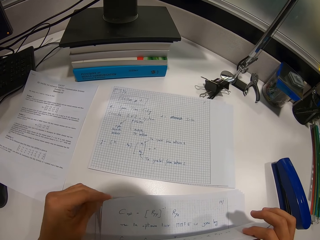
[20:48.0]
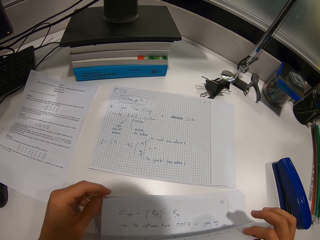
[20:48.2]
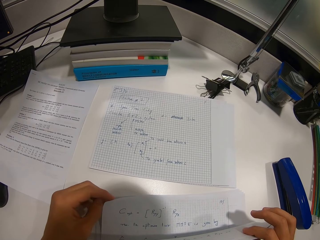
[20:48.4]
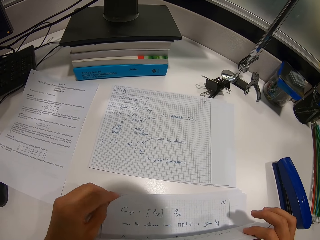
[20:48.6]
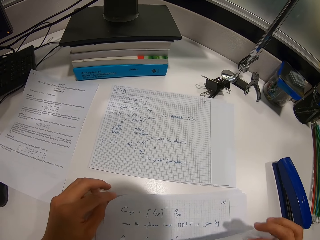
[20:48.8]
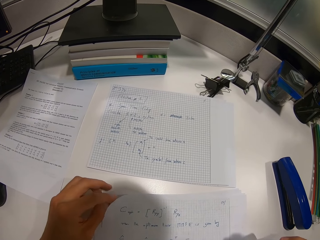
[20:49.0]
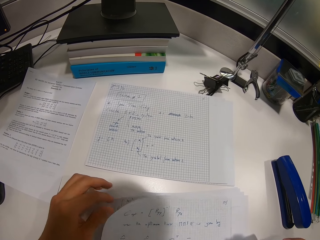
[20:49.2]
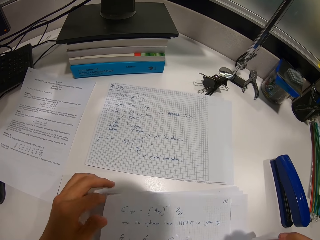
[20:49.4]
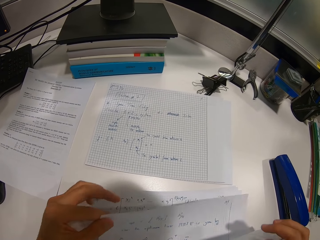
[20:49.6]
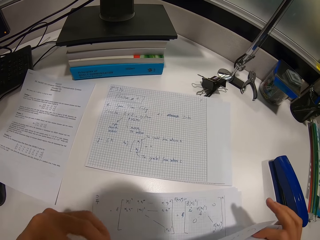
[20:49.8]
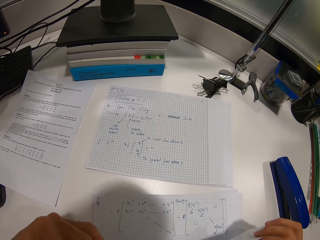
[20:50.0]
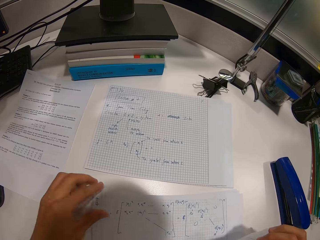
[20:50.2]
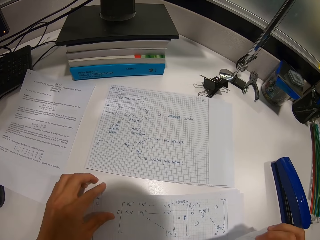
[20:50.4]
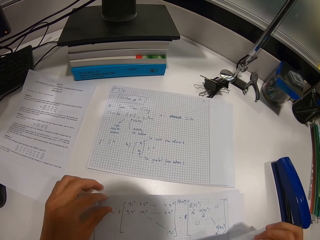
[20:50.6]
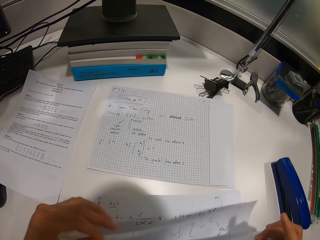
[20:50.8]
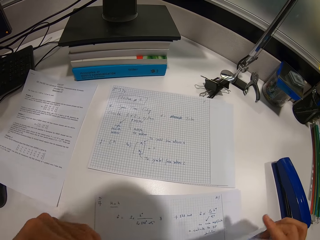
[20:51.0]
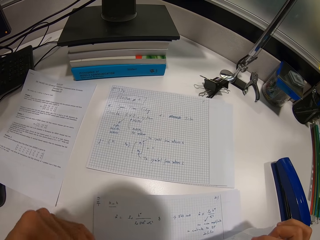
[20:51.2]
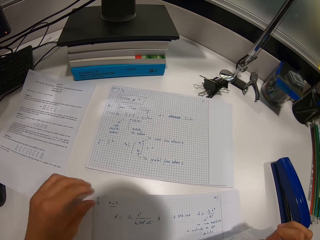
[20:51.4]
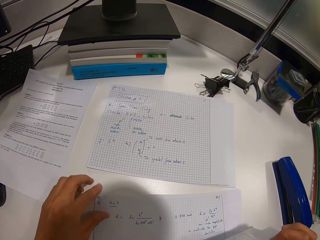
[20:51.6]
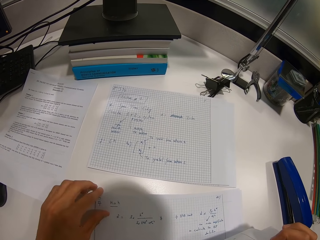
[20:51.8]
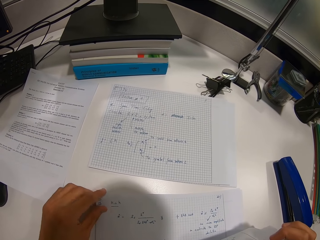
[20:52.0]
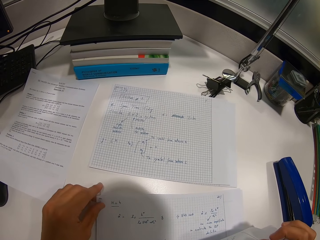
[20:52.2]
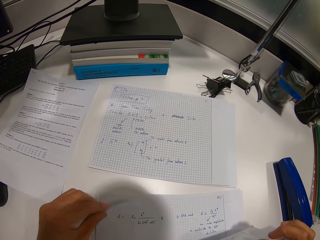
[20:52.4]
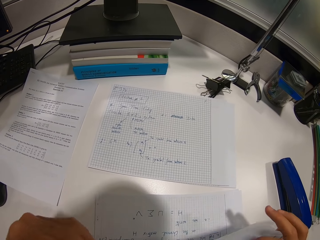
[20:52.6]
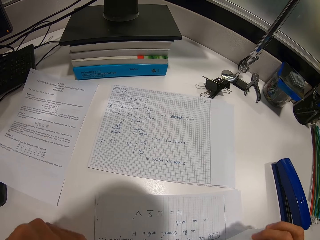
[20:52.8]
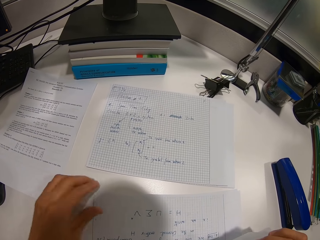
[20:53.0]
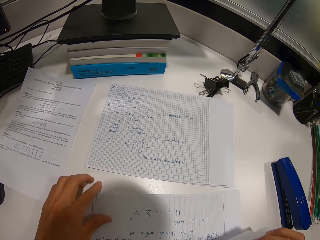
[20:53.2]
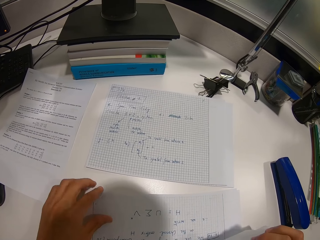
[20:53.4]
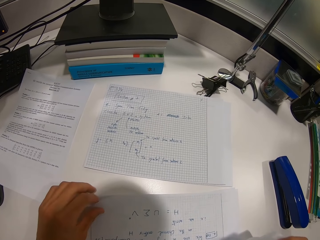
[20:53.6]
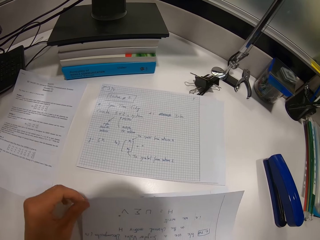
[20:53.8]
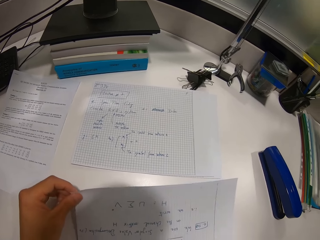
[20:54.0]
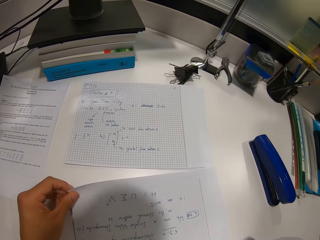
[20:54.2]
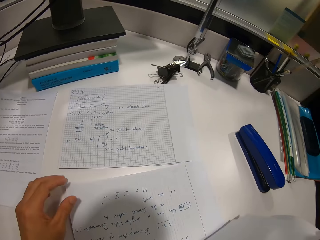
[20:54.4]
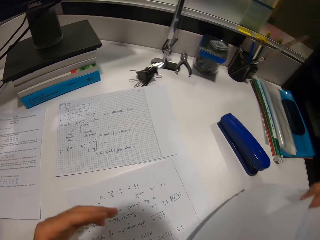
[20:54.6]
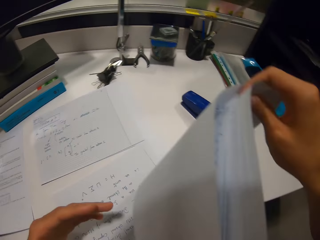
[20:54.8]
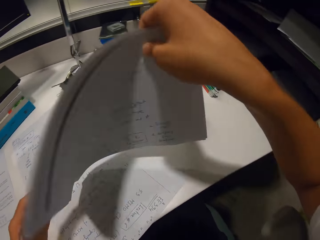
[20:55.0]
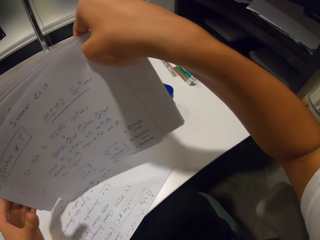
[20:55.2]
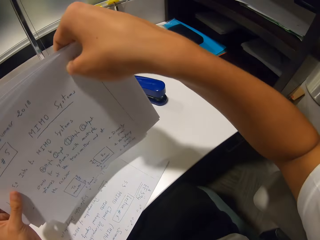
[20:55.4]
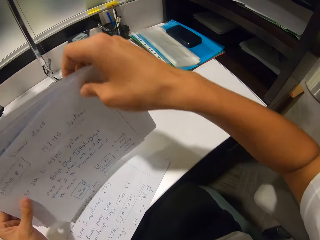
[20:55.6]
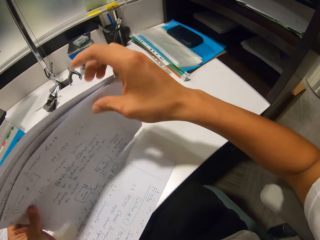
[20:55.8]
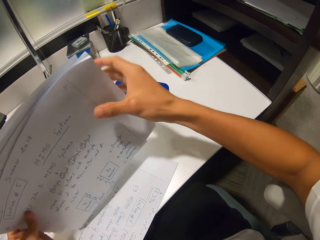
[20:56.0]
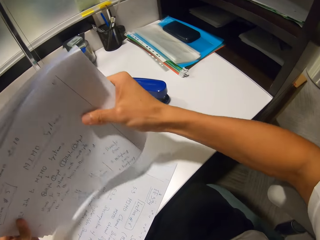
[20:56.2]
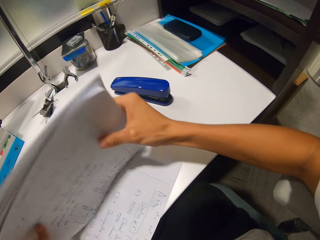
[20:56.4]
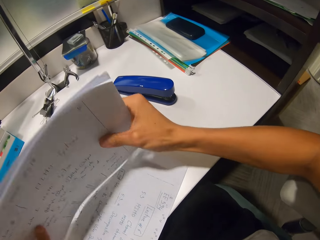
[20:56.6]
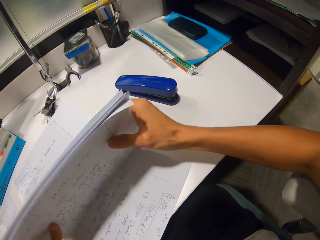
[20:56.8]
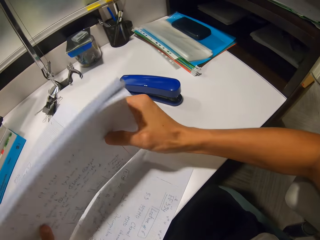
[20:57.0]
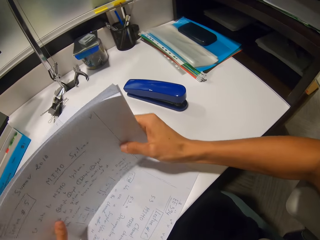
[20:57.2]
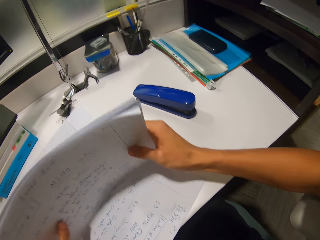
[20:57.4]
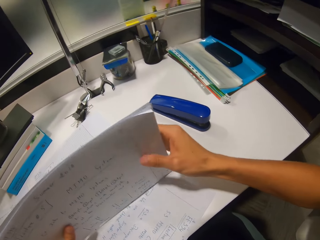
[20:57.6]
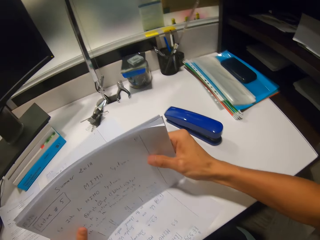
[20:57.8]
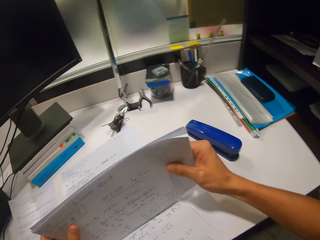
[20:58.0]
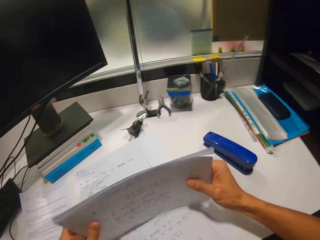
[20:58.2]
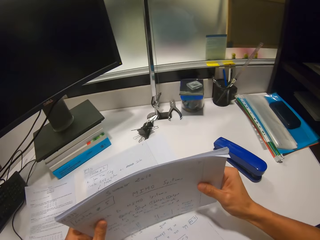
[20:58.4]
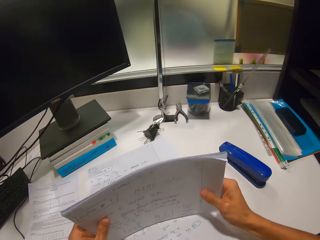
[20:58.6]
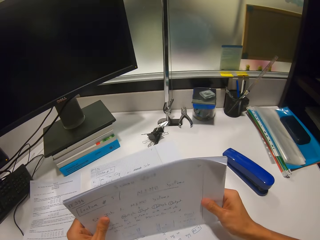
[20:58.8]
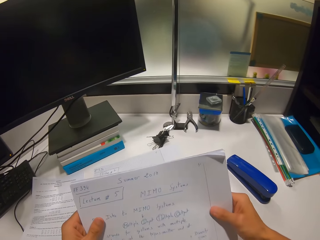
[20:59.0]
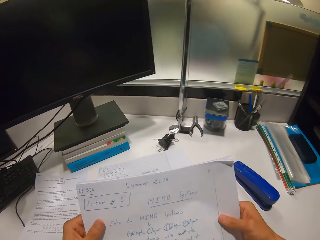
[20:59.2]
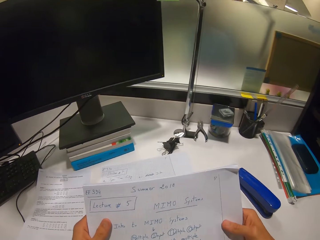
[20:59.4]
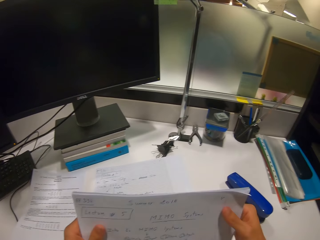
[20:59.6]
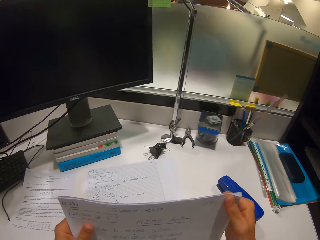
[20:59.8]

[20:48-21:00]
The camera wearer flips the papers repeatedly. They bounce the papers on the table. They arrange the papers together.

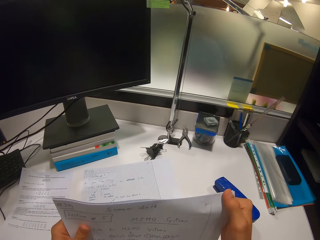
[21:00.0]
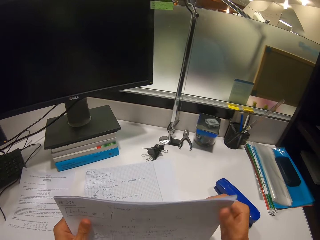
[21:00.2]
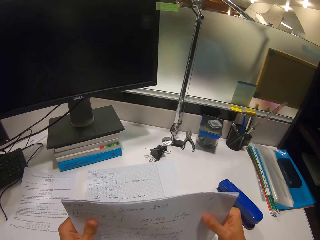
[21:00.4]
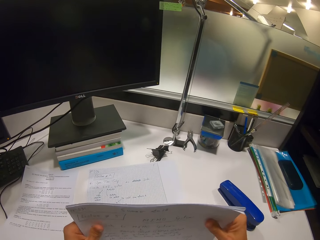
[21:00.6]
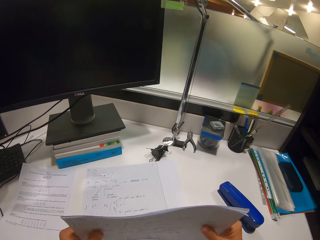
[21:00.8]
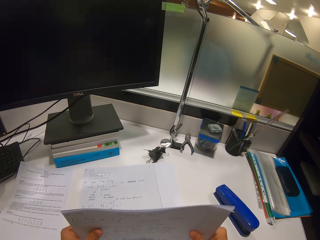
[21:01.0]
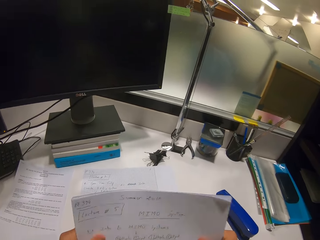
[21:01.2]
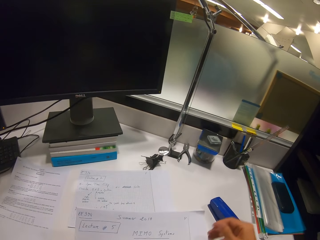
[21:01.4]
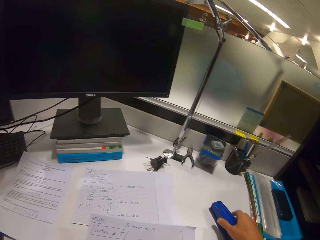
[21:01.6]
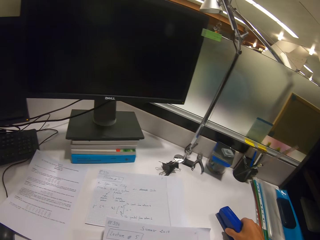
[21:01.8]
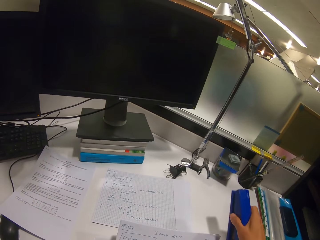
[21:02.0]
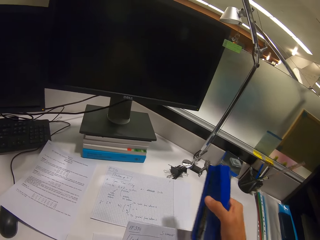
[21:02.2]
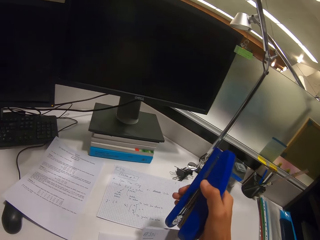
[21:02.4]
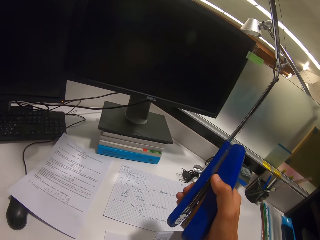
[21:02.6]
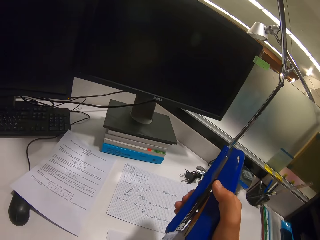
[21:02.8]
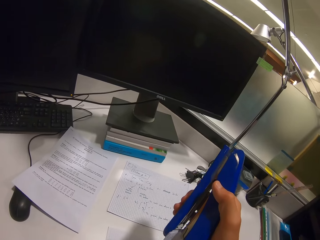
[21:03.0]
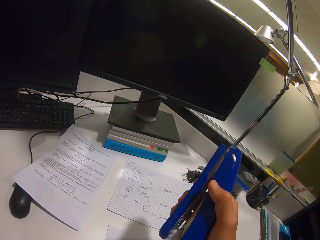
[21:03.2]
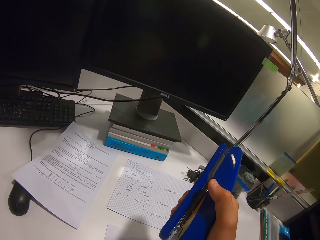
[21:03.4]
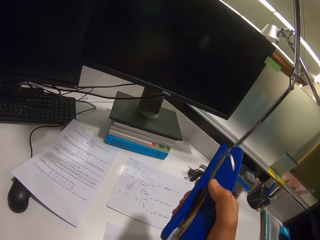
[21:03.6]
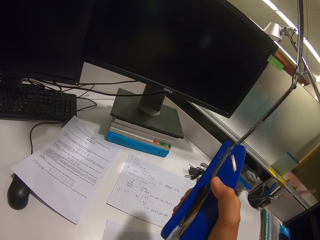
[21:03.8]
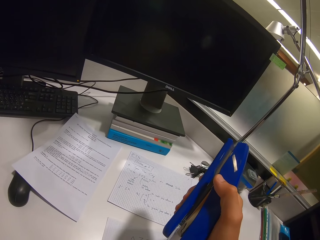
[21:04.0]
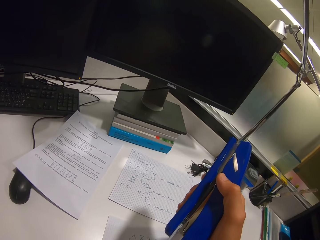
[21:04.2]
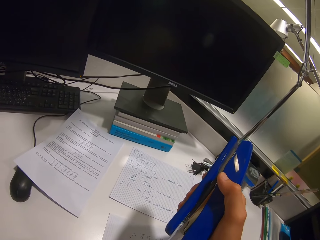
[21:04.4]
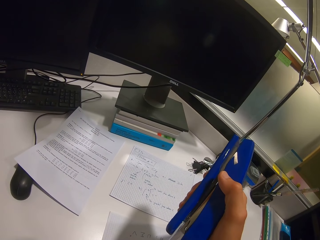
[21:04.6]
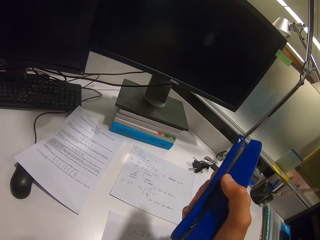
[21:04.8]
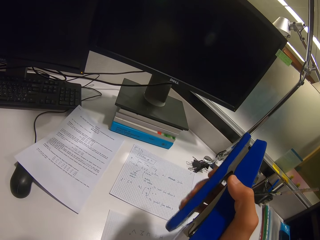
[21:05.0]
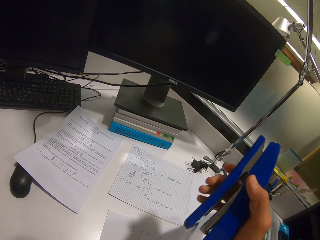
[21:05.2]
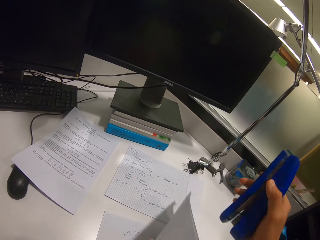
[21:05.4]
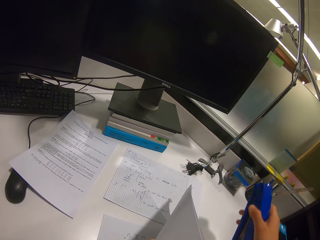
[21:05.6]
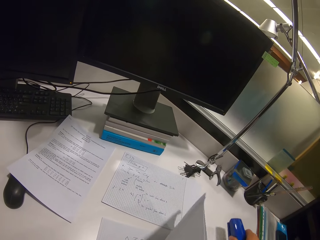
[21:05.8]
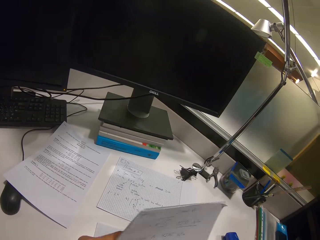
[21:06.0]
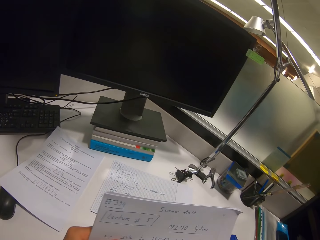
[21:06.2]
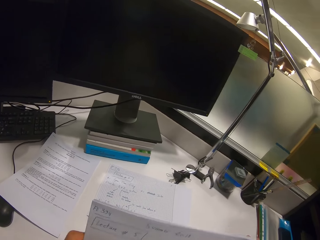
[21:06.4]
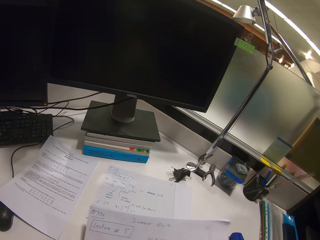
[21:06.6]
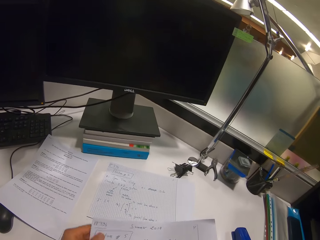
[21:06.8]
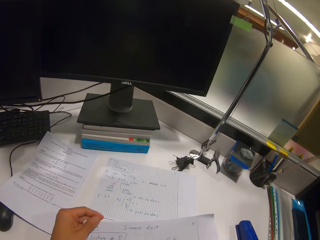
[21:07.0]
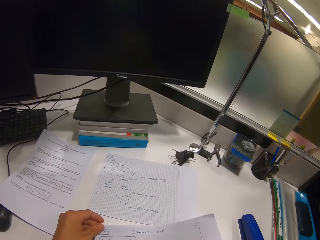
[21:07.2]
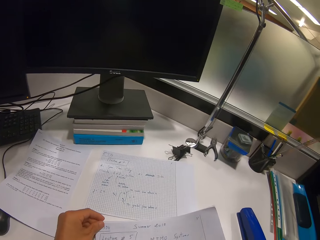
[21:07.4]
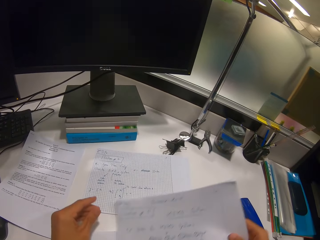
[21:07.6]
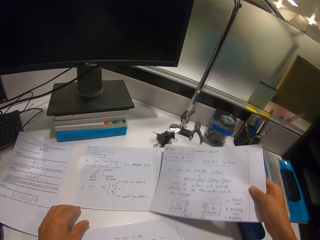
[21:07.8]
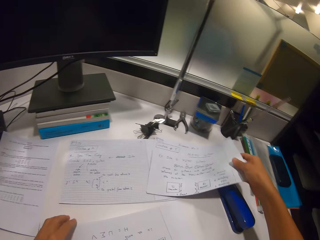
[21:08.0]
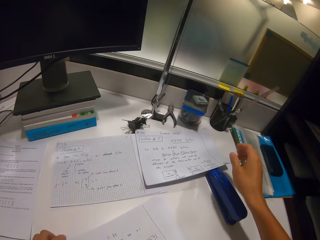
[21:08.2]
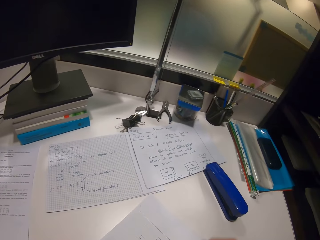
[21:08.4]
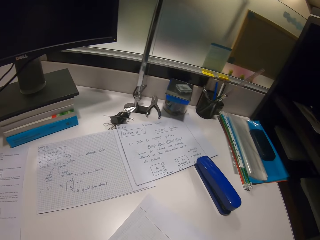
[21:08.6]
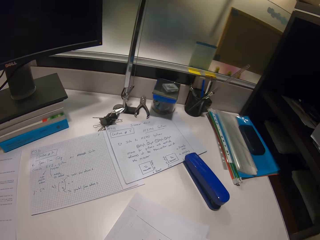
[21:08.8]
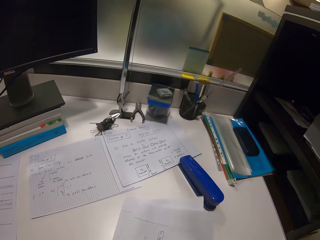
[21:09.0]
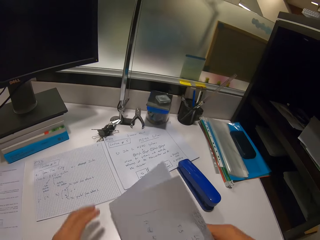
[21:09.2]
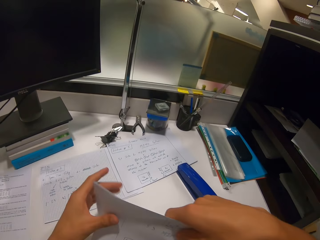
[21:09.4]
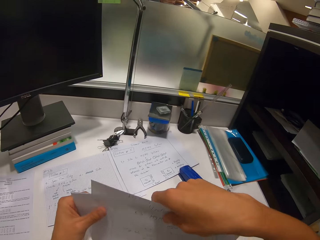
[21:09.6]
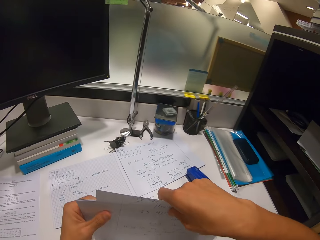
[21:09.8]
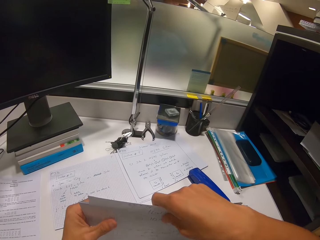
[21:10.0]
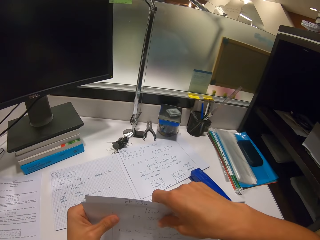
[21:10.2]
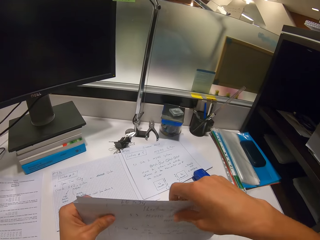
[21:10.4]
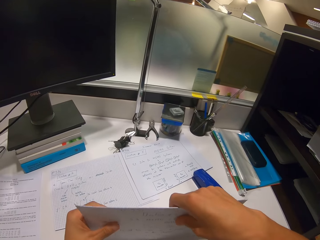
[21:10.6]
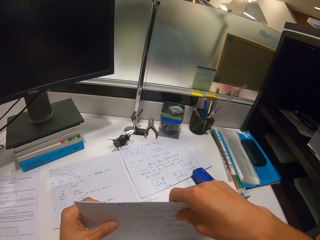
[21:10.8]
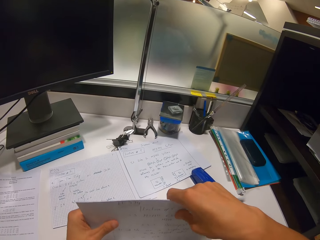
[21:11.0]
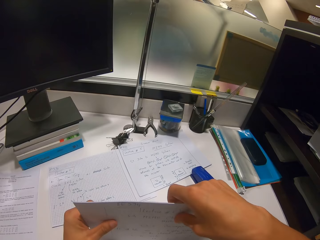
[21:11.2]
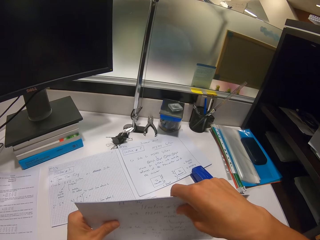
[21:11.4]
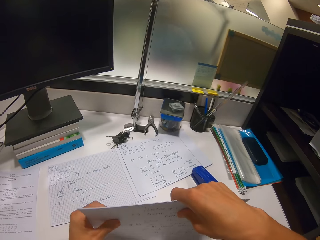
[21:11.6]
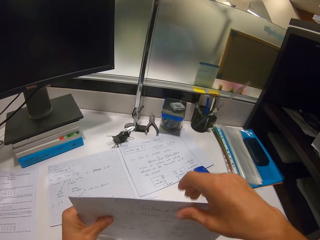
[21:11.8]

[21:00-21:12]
The camera wearer picks up the stapler from the table. They staple the papers together. They place the papers on the table. They bounce the papers on the table.
